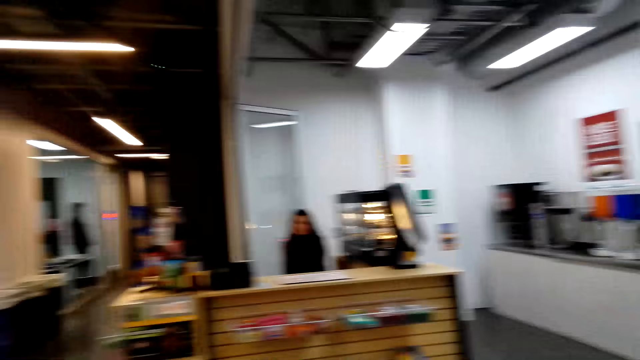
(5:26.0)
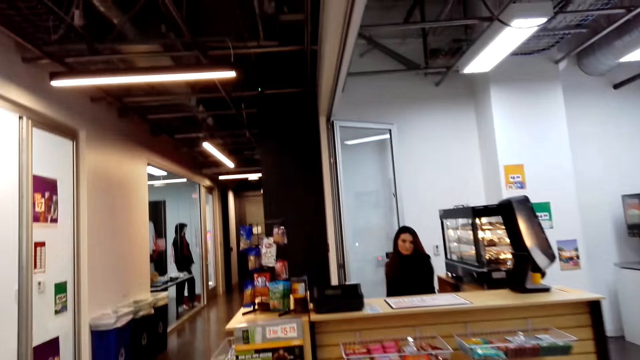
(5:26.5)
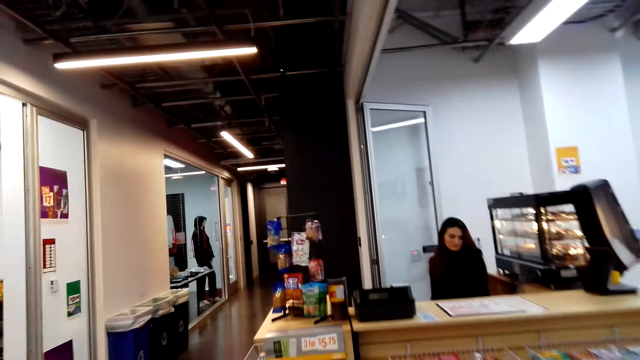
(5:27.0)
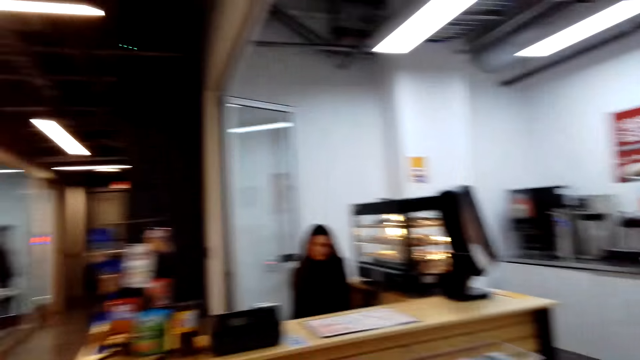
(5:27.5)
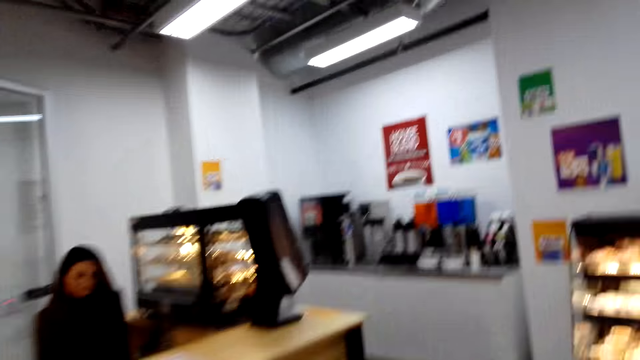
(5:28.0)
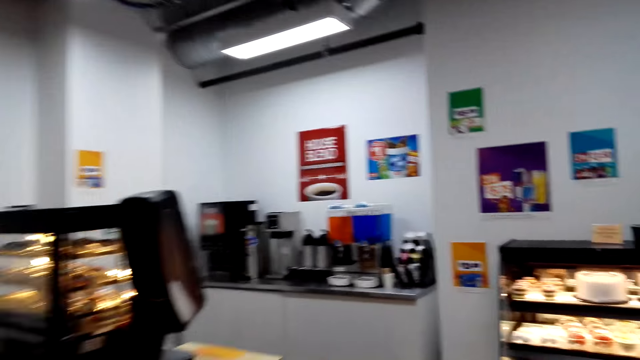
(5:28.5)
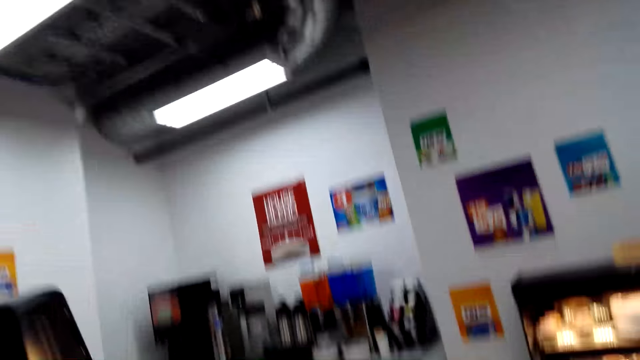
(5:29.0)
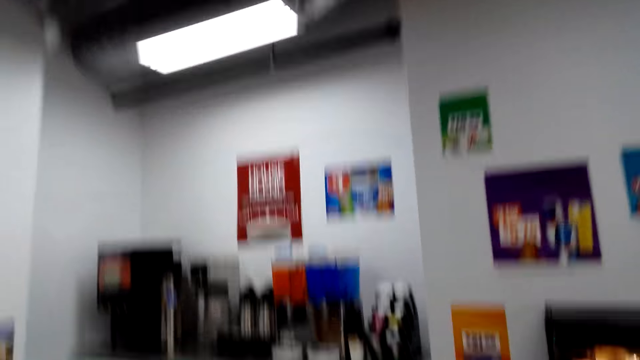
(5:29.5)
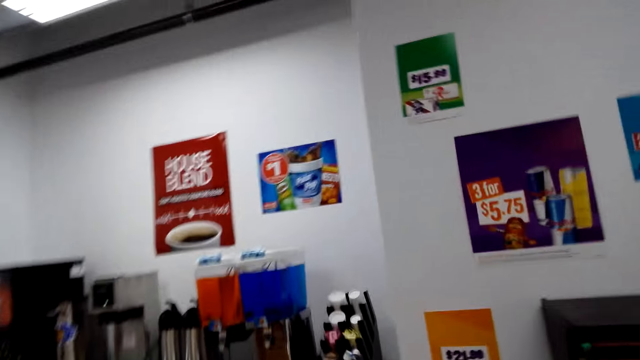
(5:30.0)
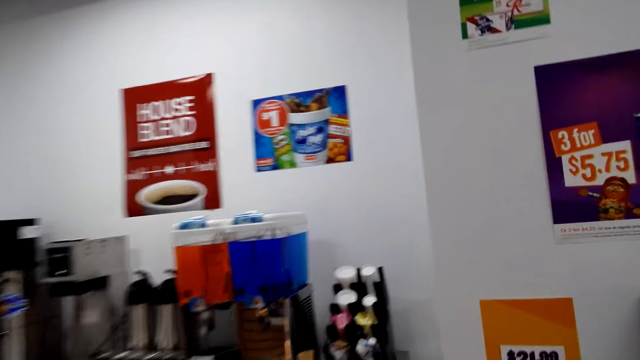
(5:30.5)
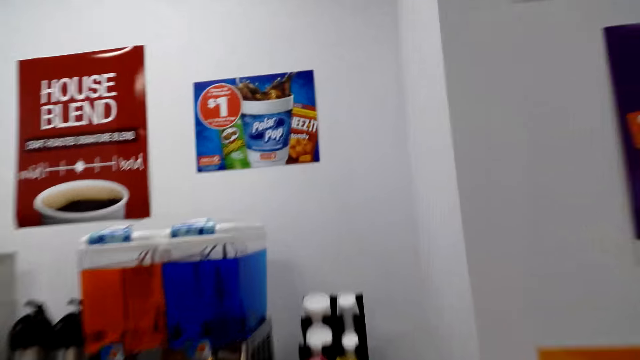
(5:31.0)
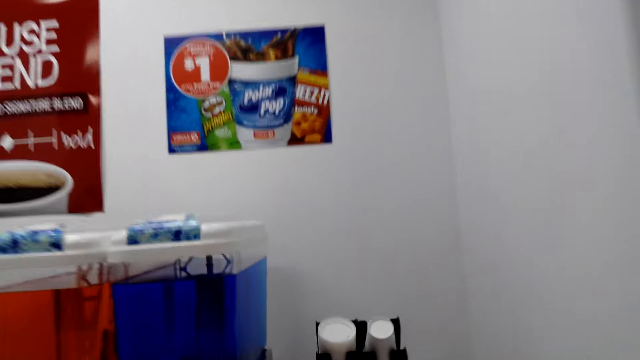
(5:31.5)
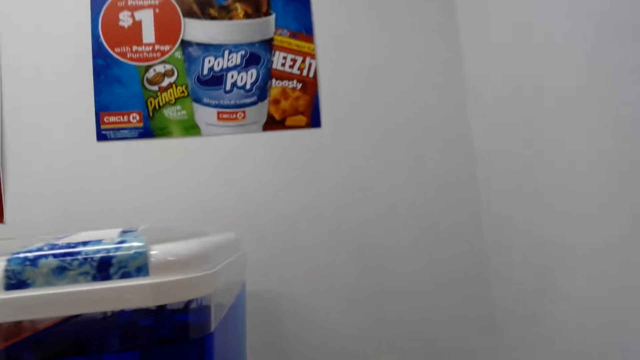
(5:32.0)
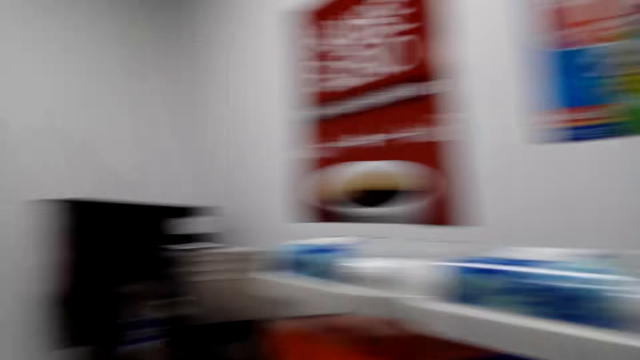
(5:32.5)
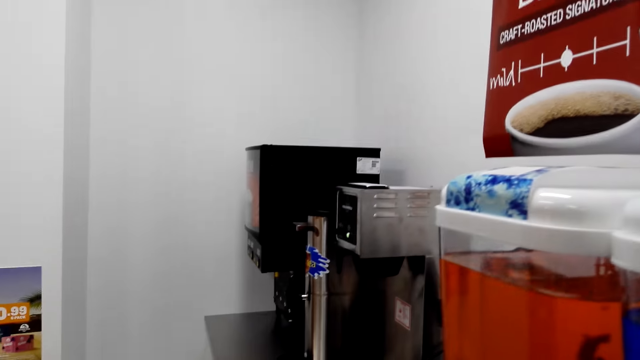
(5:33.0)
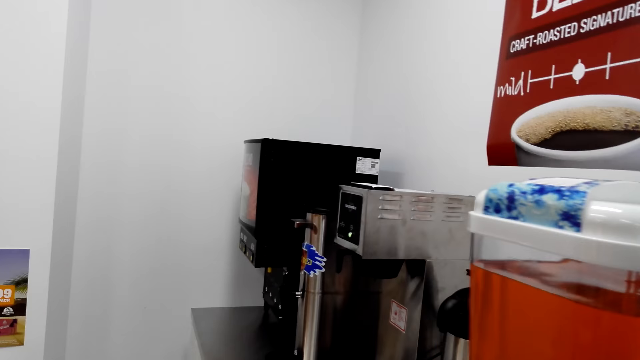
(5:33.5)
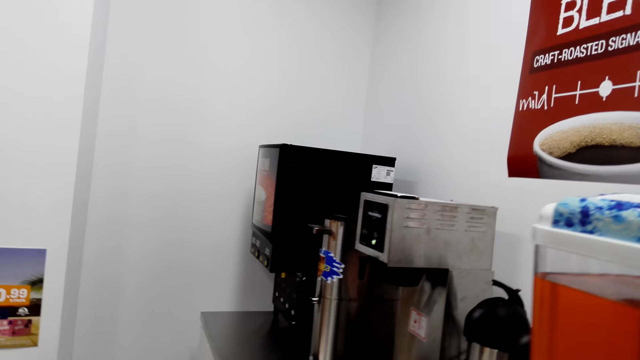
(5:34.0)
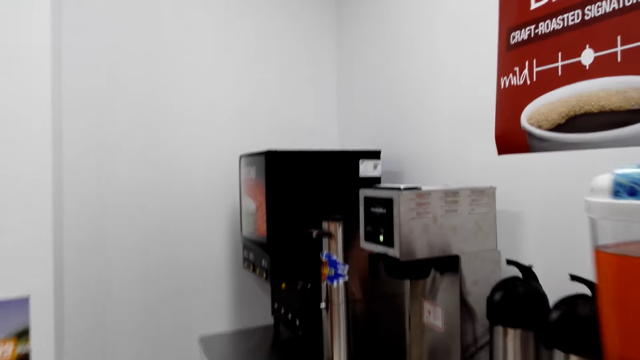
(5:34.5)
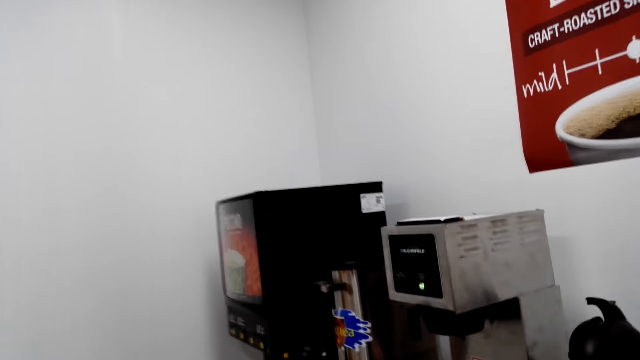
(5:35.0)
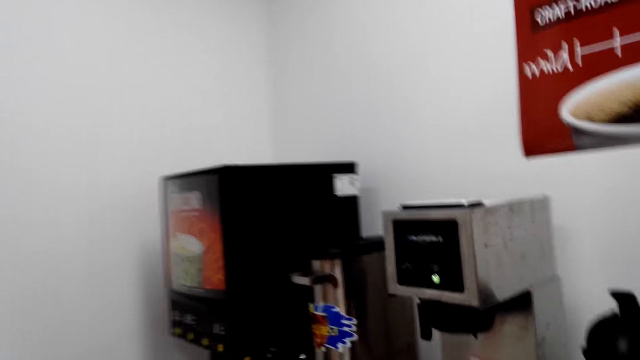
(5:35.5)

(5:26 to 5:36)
The camera wearer moves around the supermarket.

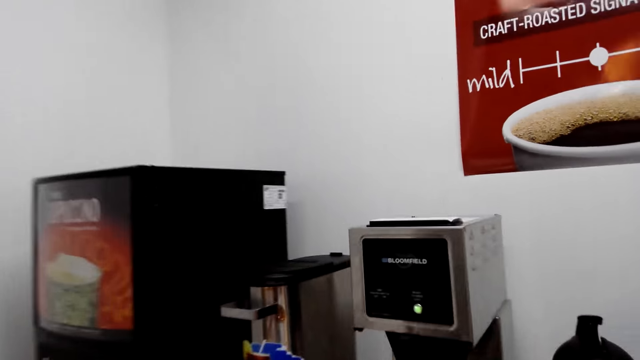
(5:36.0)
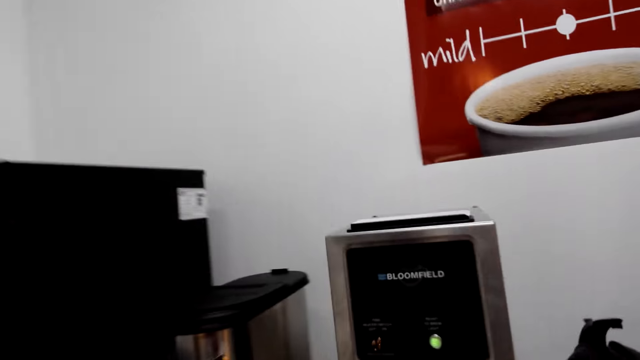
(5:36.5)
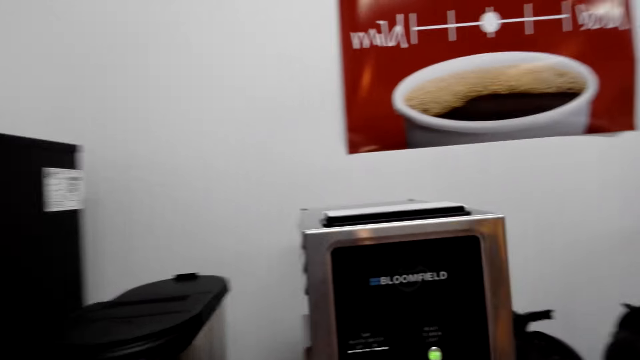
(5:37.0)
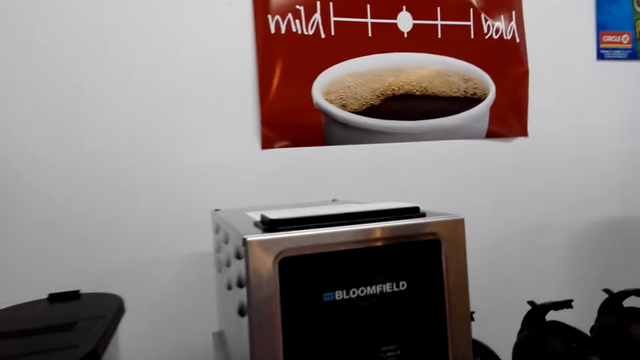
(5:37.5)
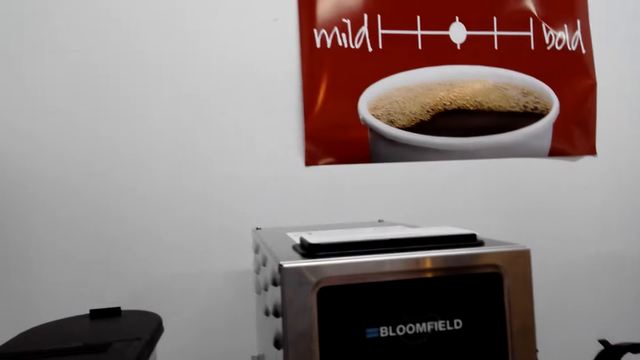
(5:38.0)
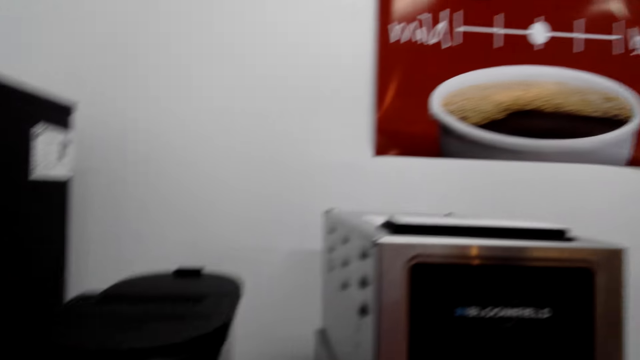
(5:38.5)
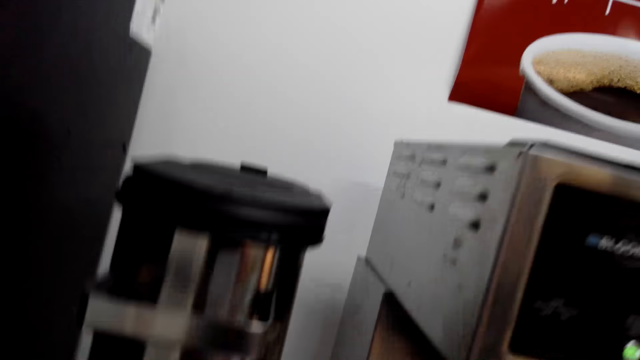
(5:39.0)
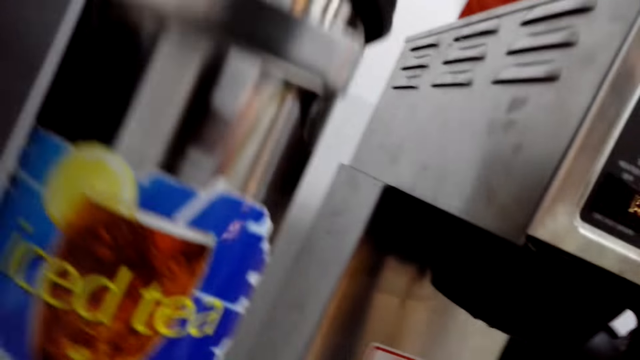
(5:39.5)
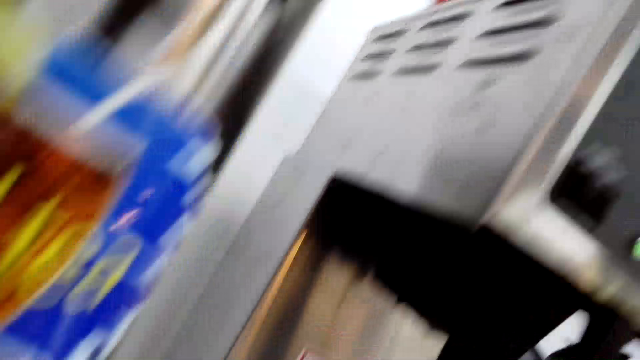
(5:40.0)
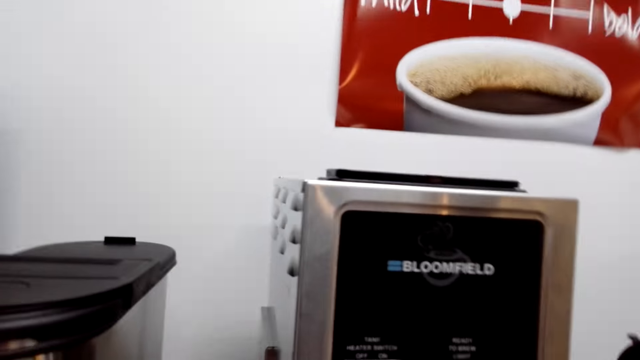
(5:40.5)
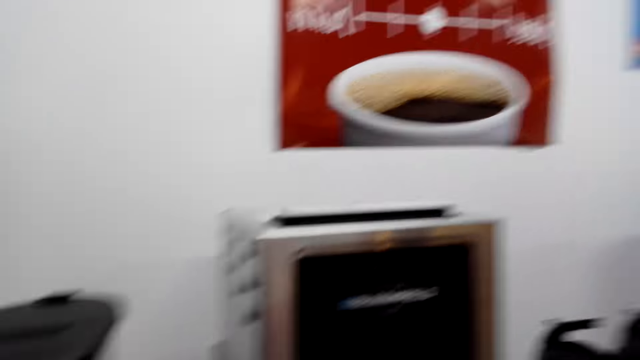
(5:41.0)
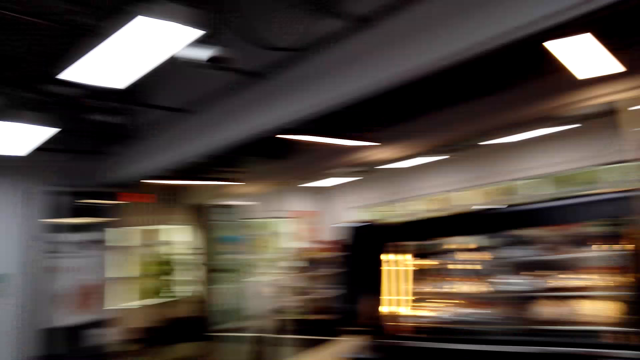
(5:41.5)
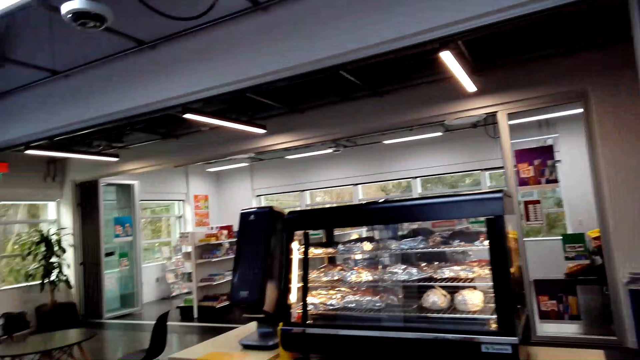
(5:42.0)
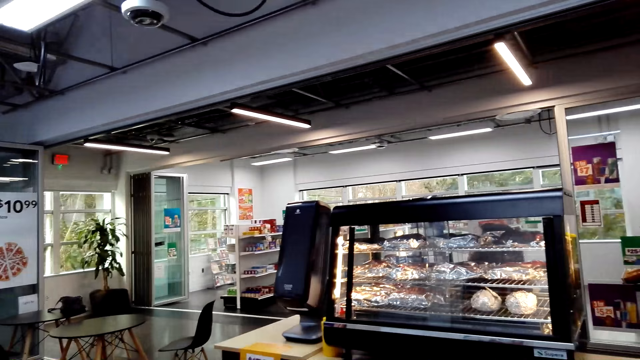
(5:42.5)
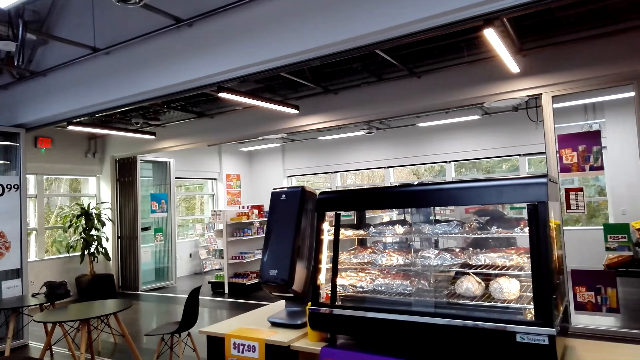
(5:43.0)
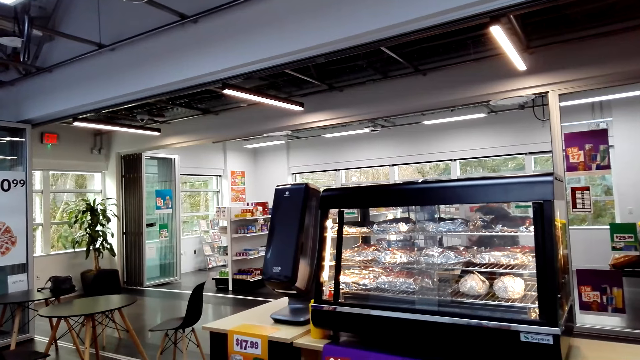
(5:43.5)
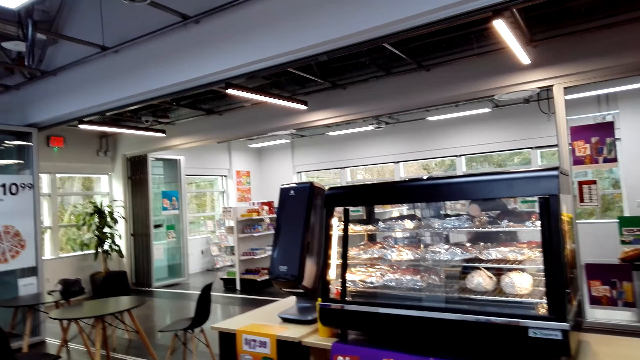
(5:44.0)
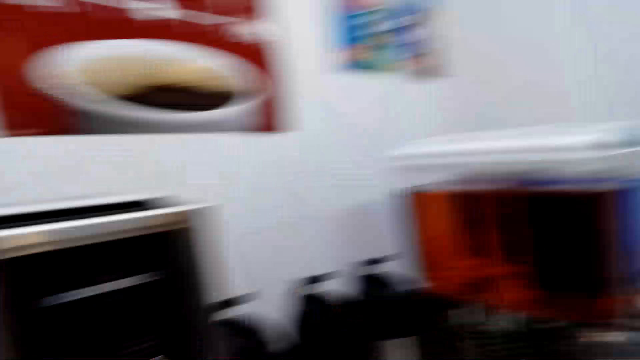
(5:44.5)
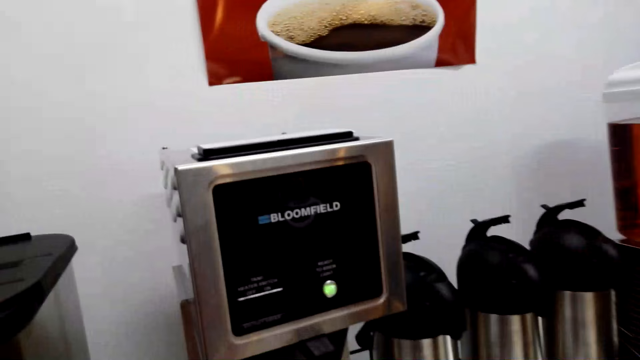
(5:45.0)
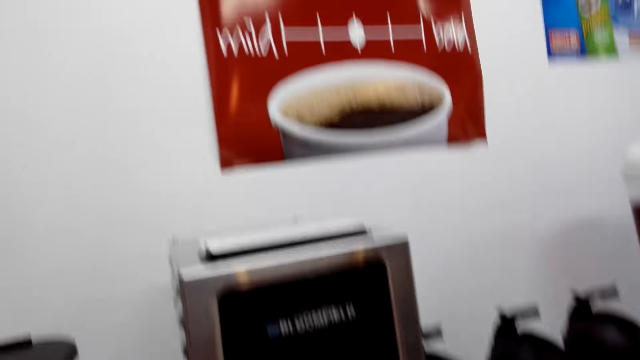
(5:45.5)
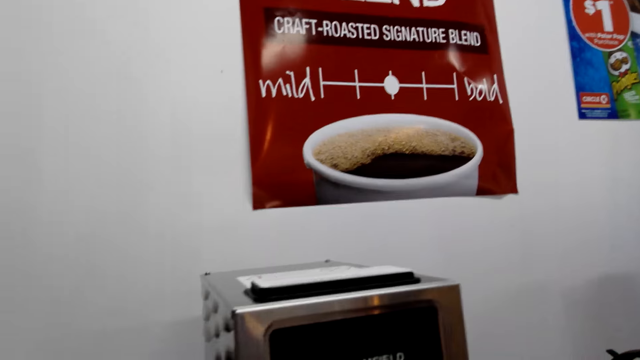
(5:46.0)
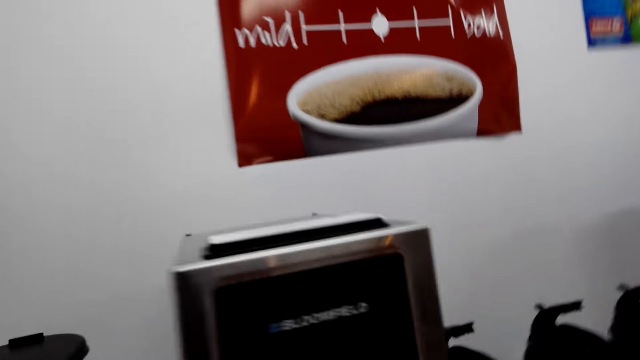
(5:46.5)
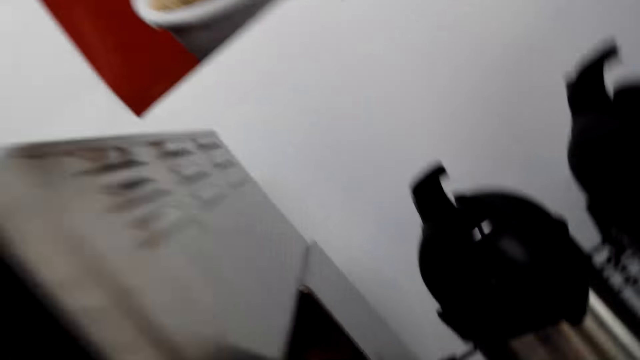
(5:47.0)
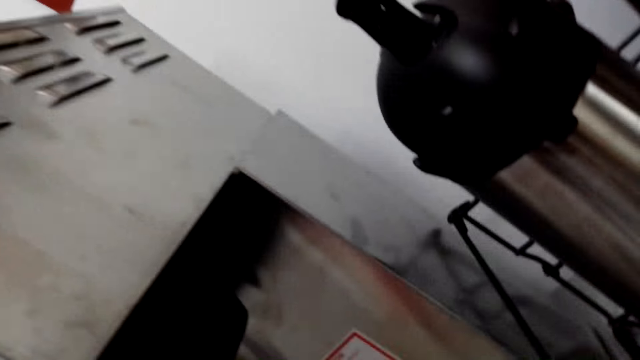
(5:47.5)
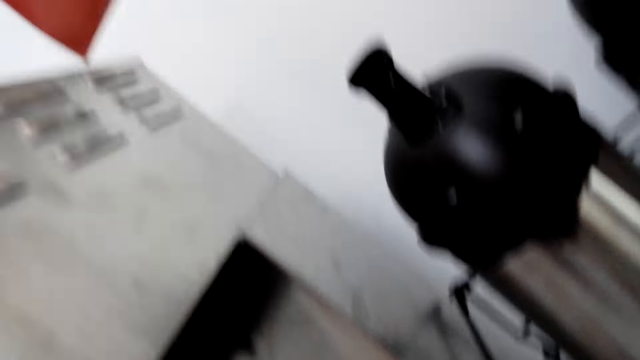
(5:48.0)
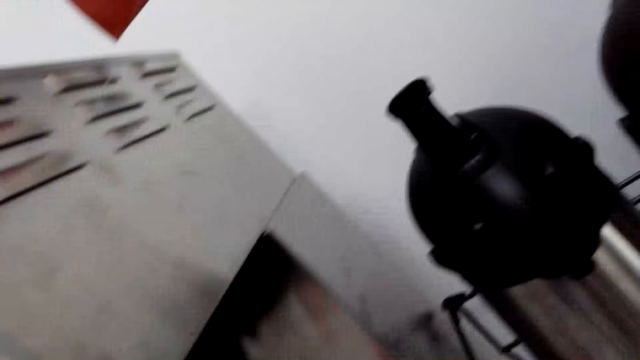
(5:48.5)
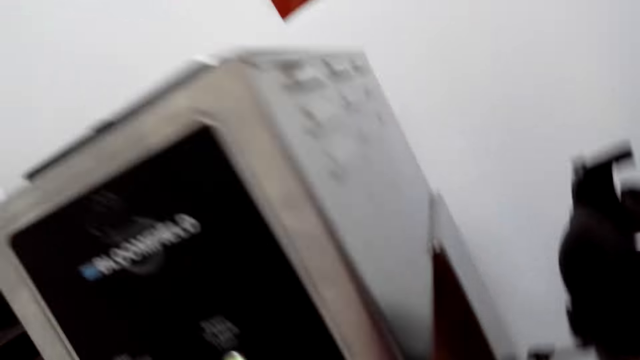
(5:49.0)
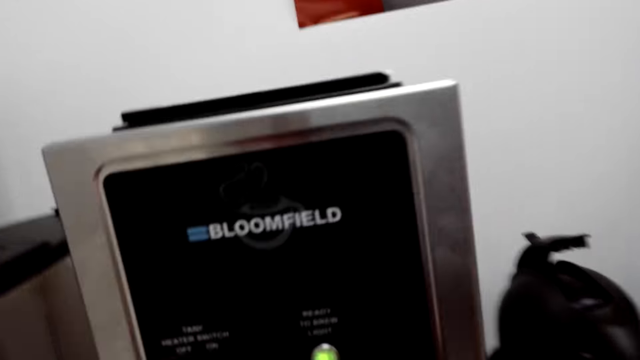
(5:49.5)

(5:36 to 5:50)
The camera wearer stands in front of the coffee maker. They look around.
